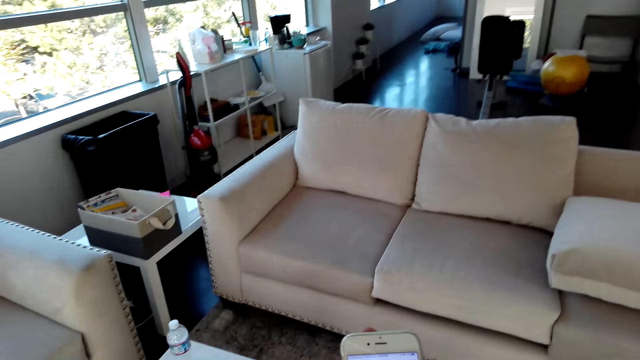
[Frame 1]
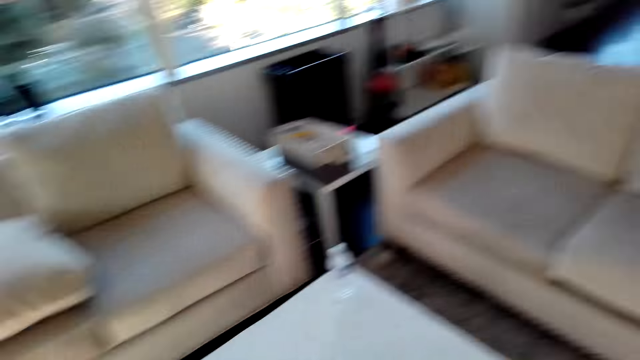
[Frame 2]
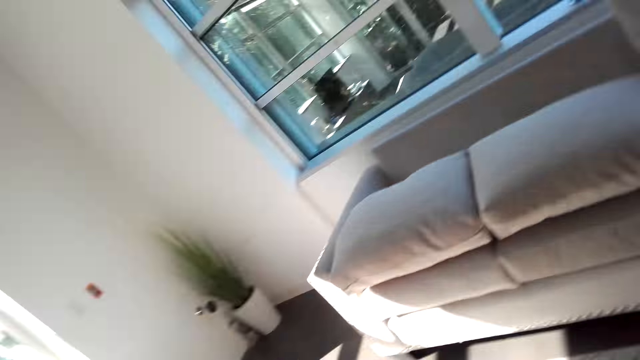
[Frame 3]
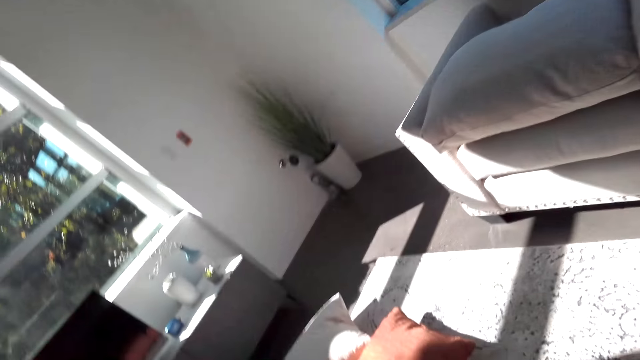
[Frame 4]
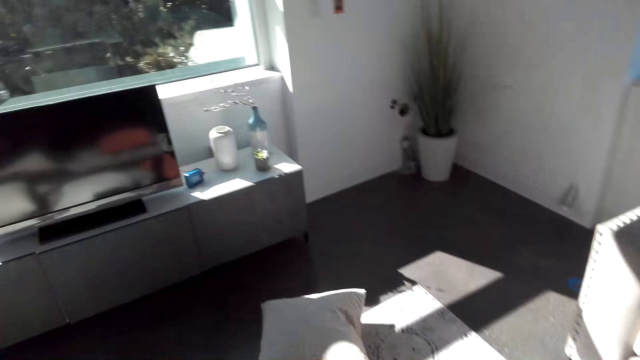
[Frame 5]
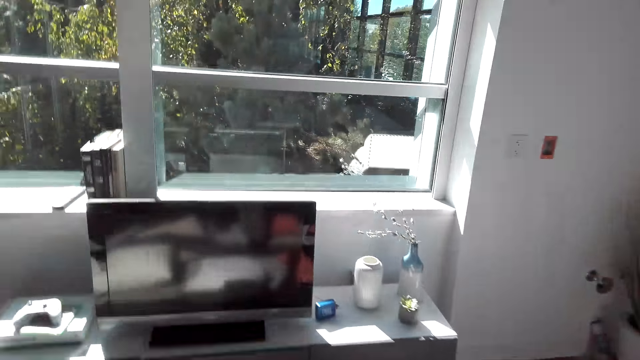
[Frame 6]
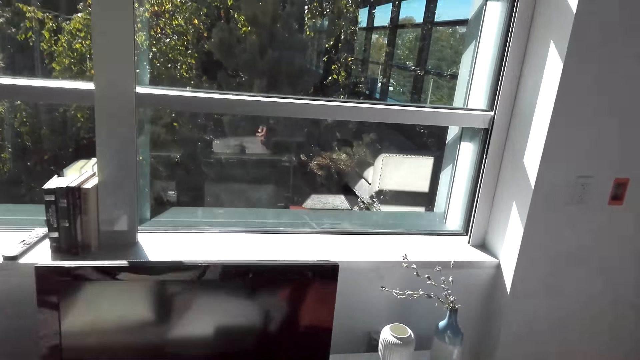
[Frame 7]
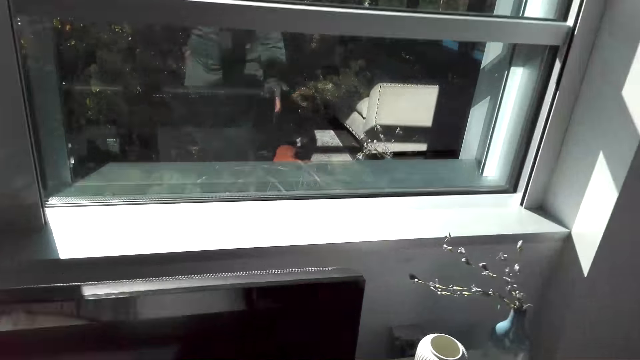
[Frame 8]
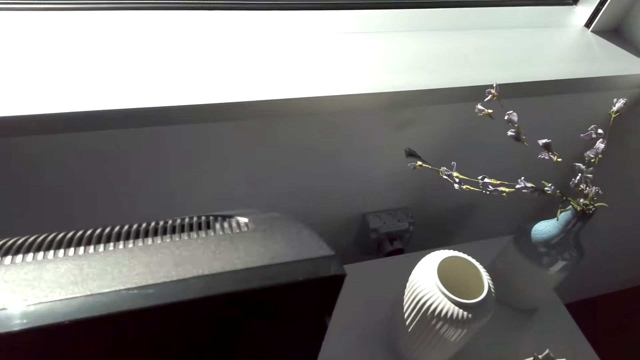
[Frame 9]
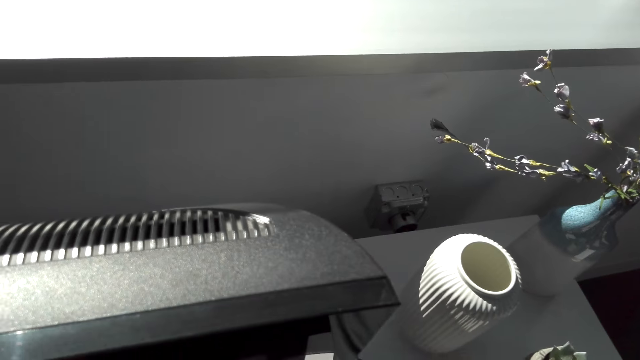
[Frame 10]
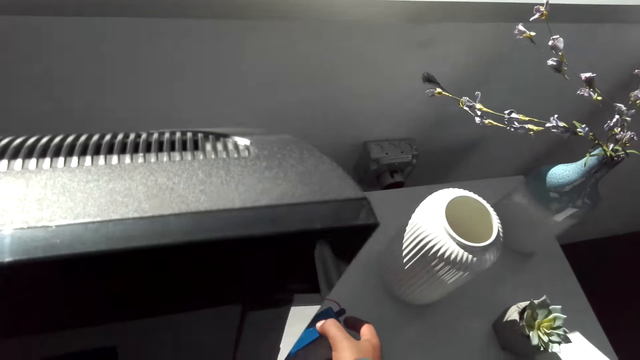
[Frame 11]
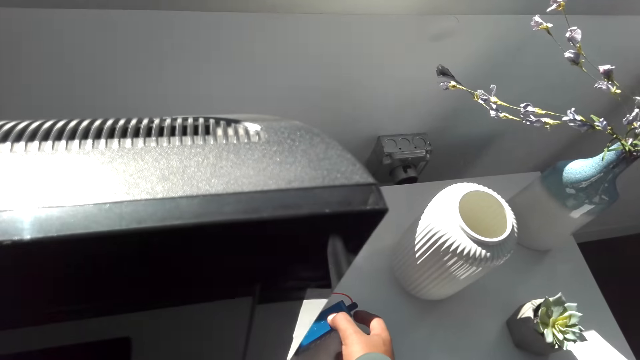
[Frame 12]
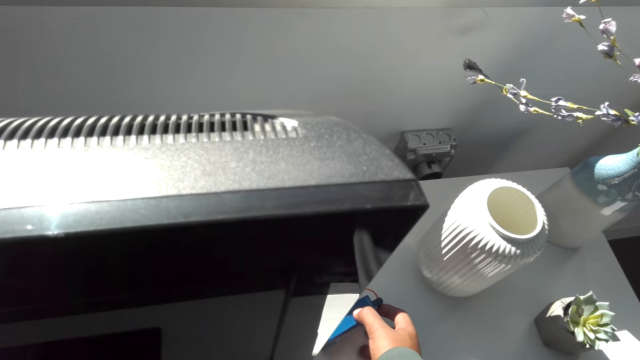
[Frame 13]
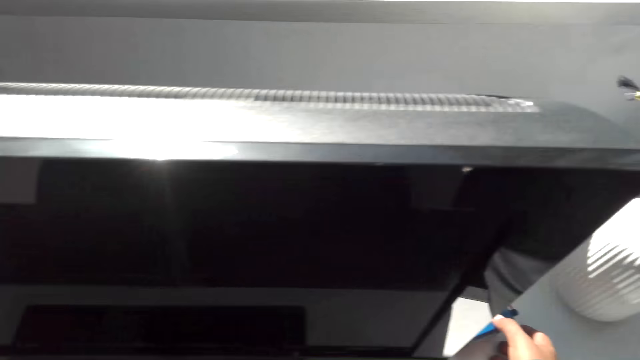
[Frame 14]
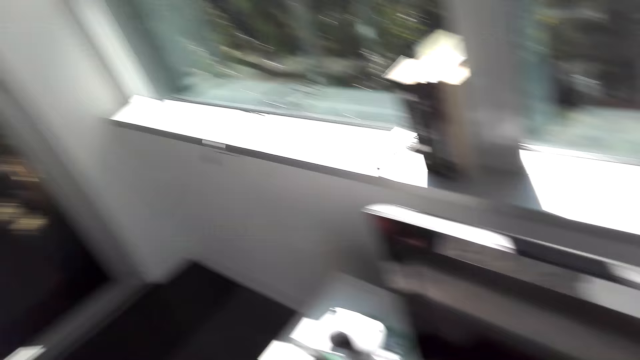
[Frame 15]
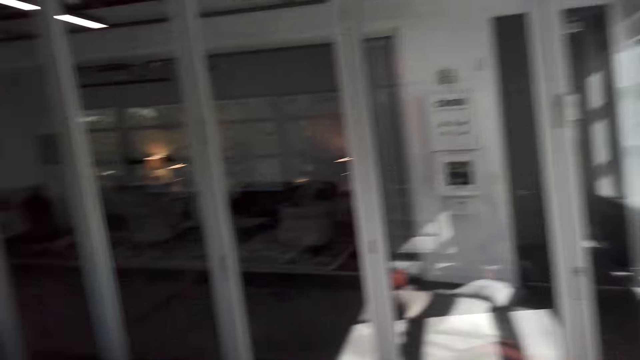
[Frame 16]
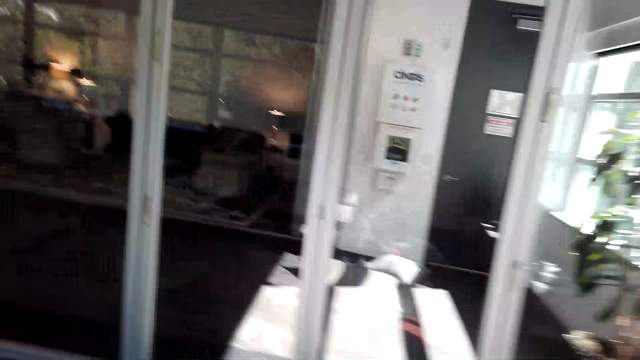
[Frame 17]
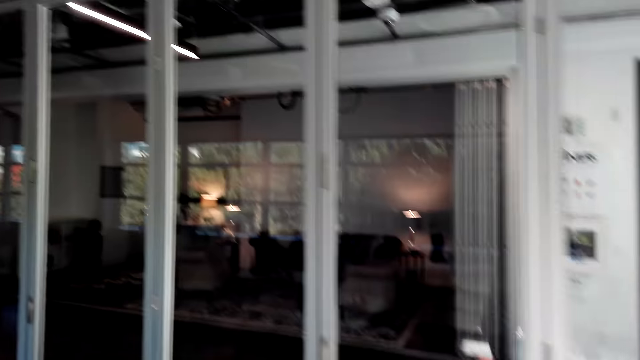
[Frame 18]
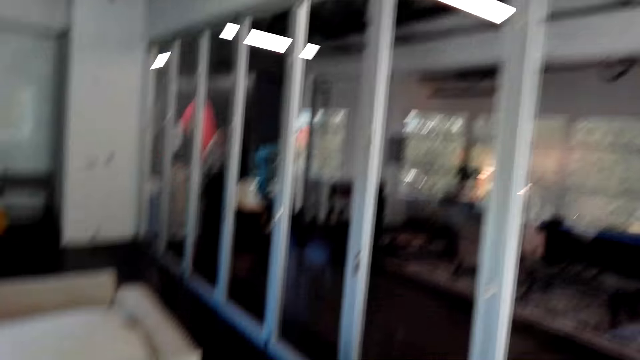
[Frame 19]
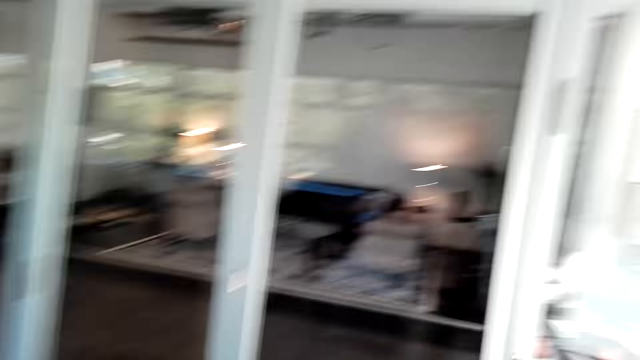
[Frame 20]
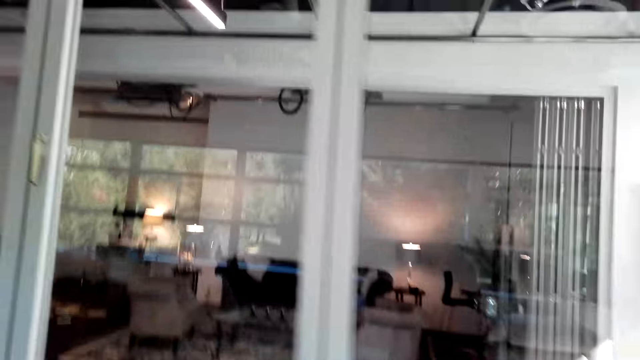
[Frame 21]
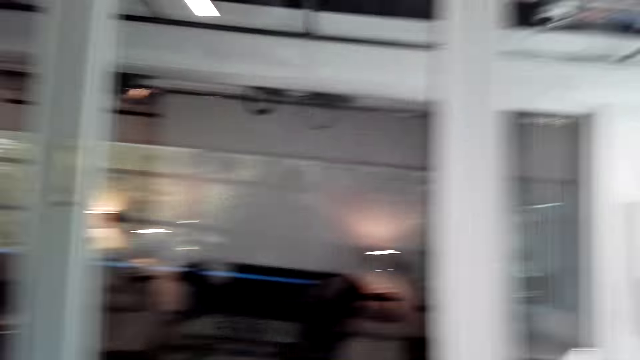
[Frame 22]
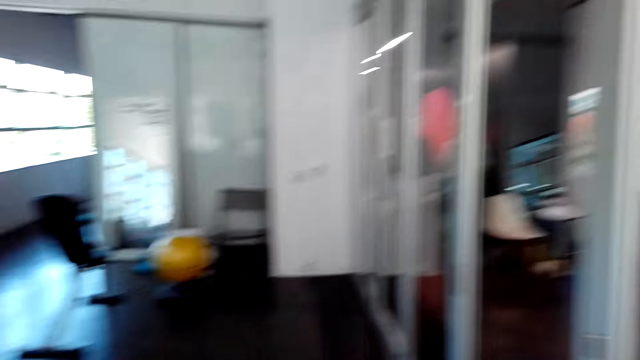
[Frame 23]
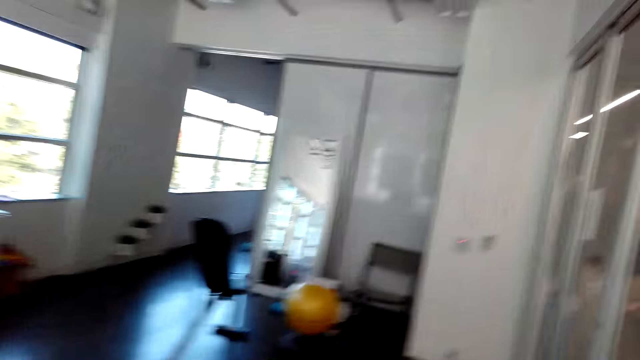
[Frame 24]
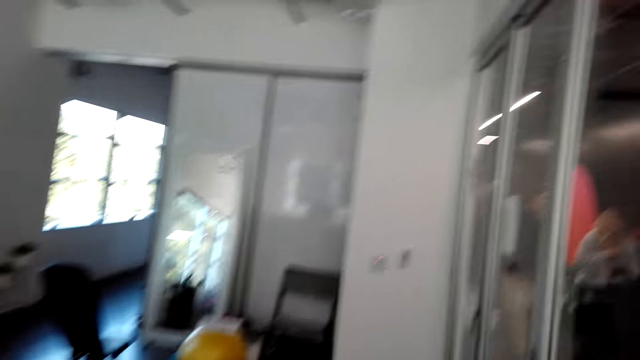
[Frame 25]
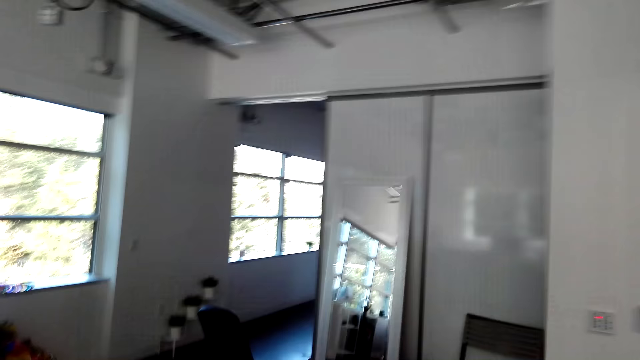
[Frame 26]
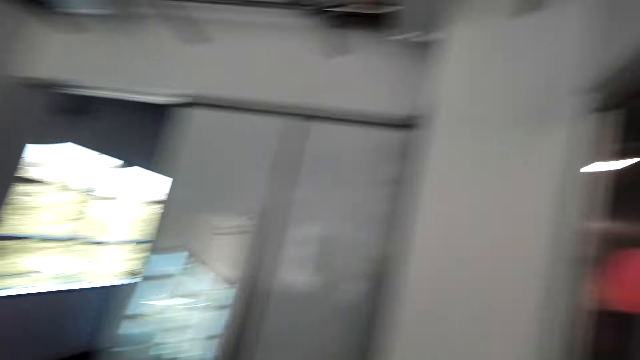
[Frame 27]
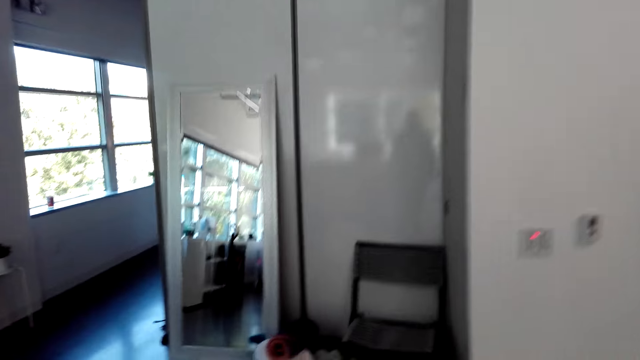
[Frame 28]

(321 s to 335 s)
The camera wearer puts down the phone. They walk in the house. They hold the adaptor. They walk towards a chair.

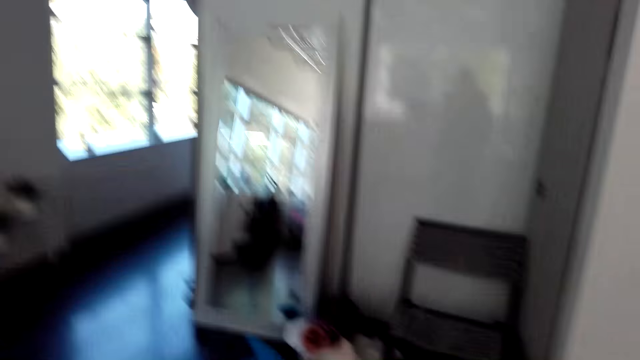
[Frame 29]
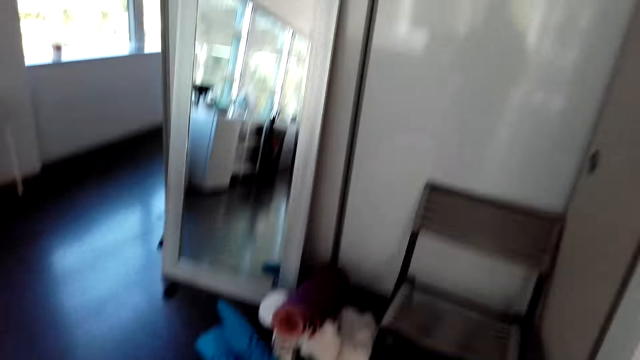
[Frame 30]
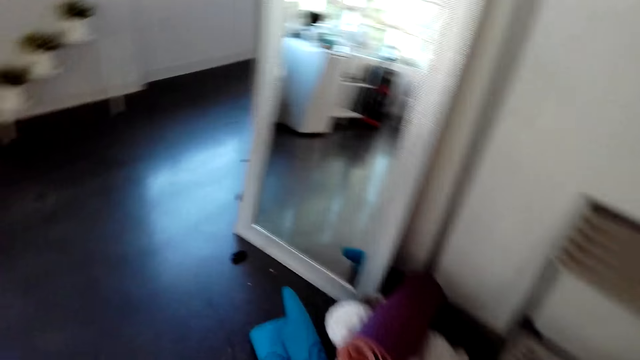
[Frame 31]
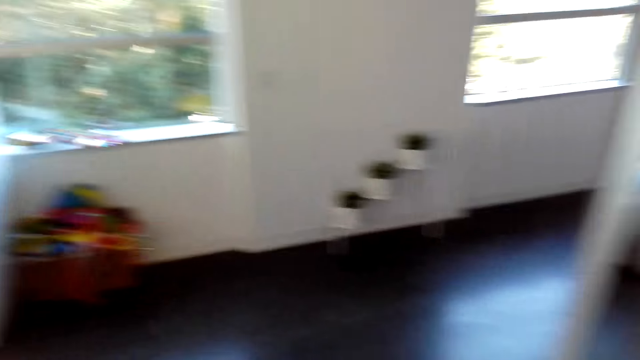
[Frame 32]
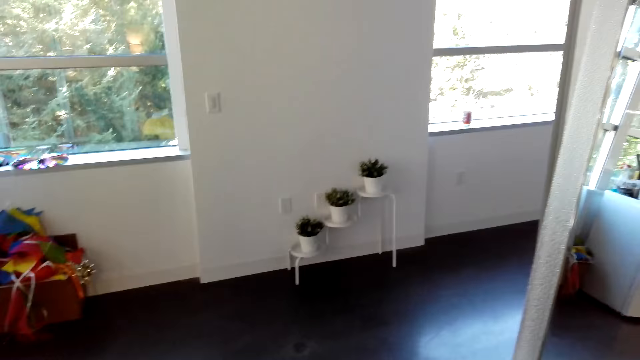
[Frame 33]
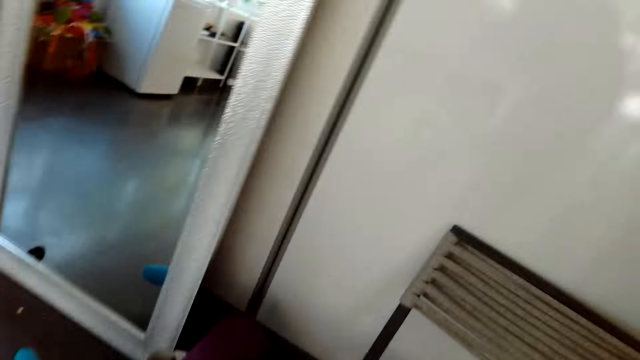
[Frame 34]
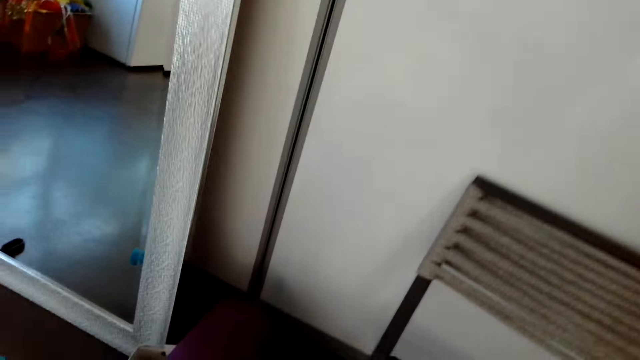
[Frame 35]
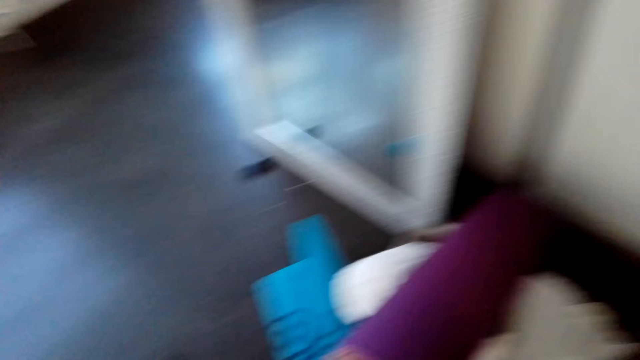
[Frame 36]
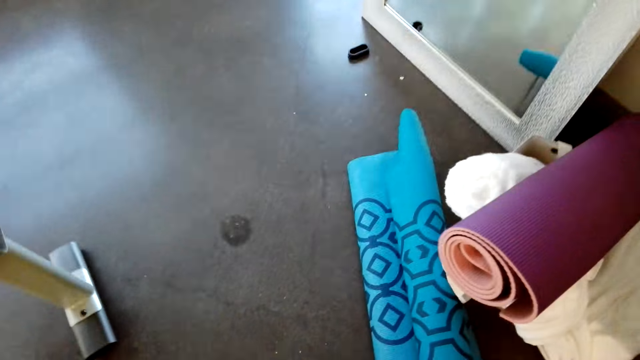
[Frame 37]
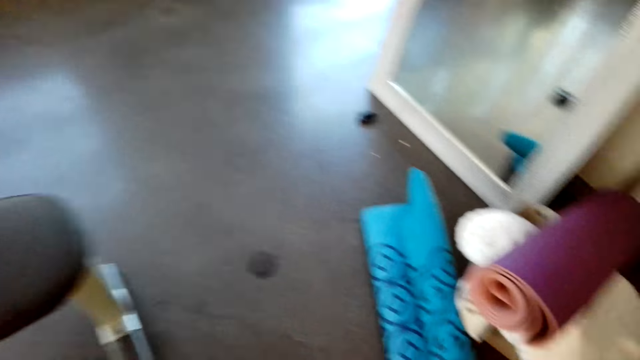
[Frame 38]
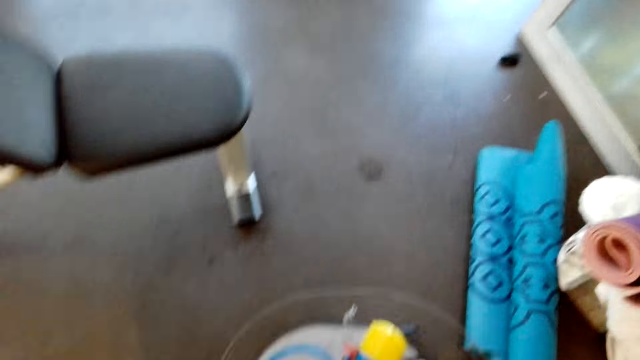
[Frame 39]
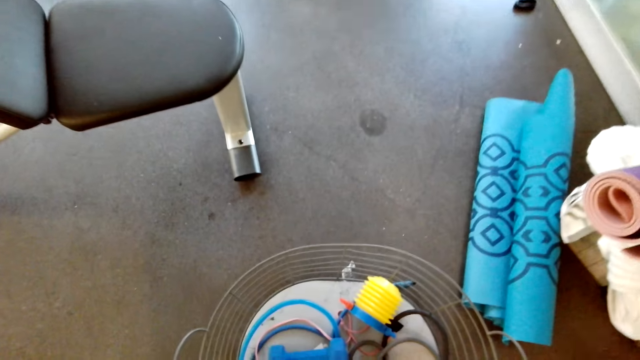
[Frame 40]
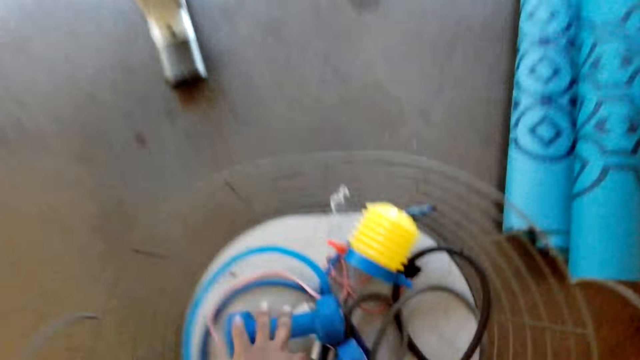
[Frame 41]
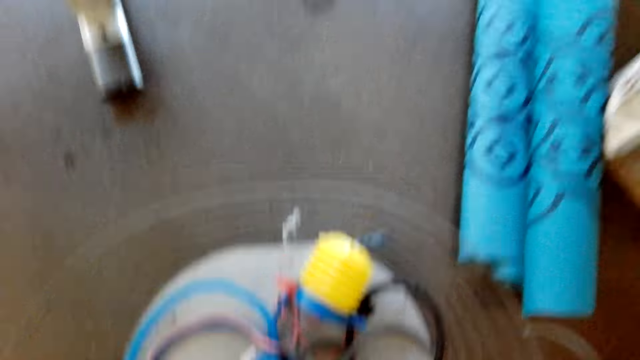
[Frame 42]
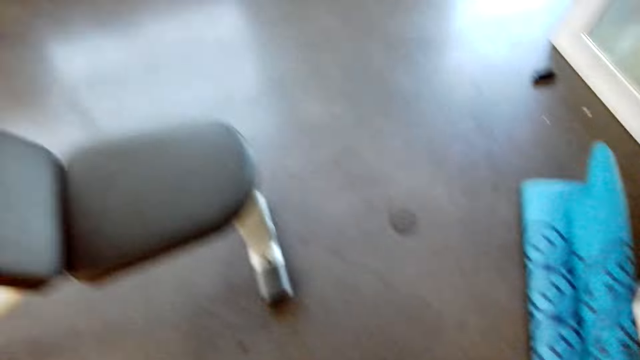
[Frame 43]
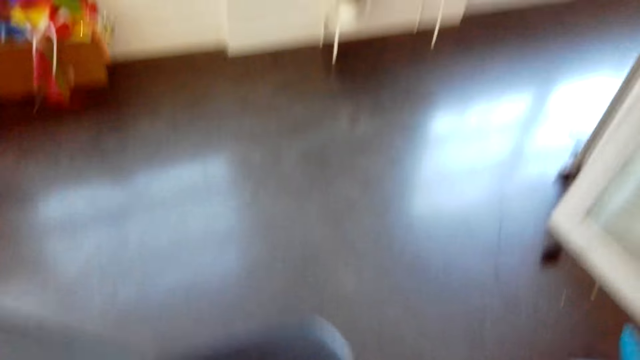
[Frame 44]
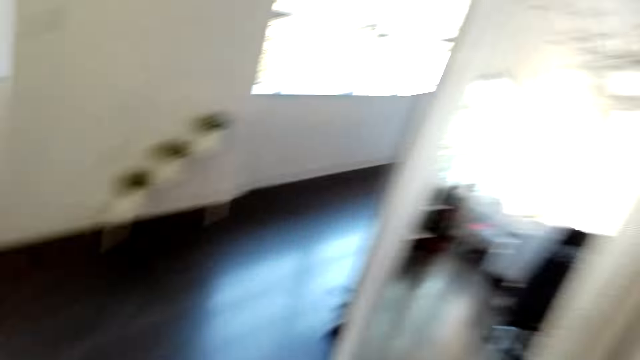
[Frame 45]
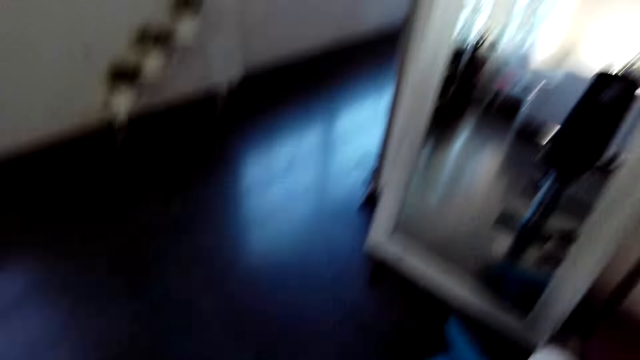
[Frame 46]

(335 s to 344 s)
The camera wearer picks up the dumbbells.
